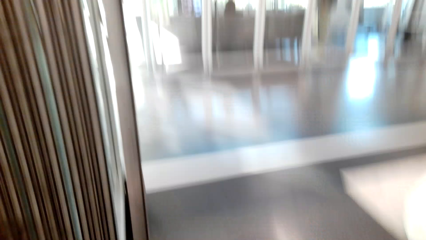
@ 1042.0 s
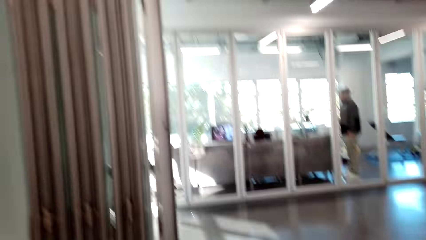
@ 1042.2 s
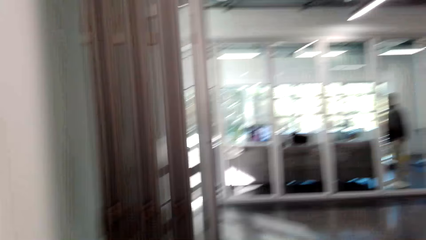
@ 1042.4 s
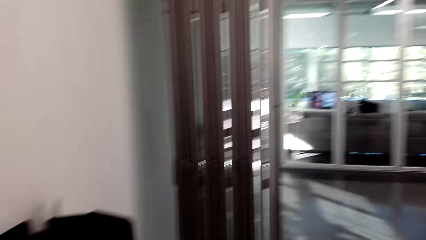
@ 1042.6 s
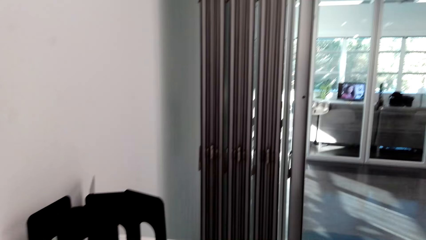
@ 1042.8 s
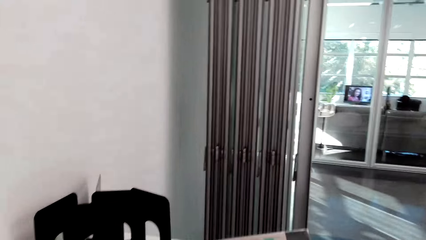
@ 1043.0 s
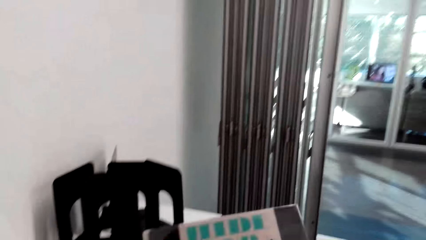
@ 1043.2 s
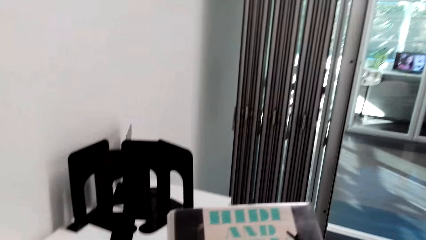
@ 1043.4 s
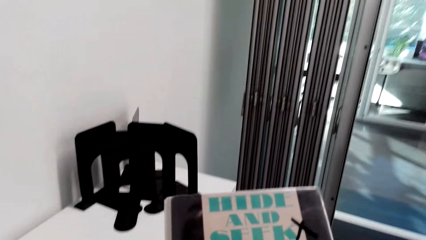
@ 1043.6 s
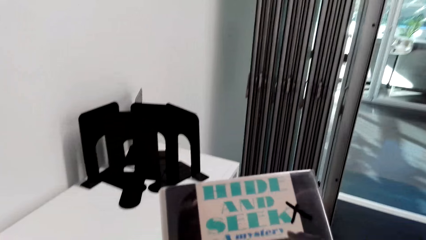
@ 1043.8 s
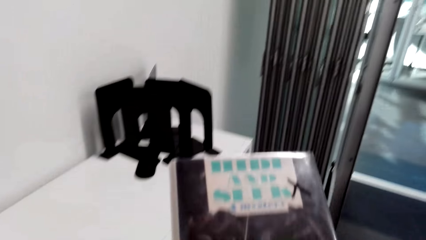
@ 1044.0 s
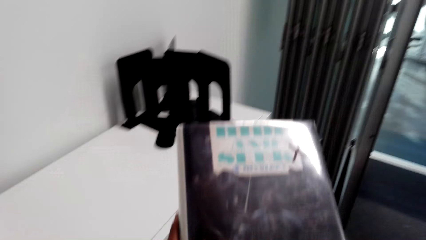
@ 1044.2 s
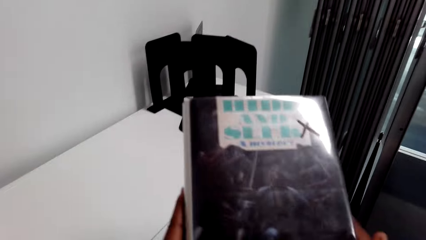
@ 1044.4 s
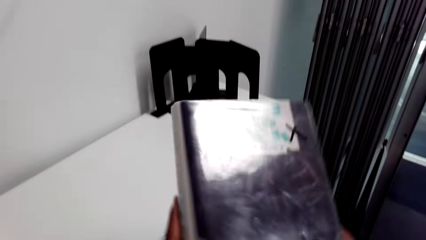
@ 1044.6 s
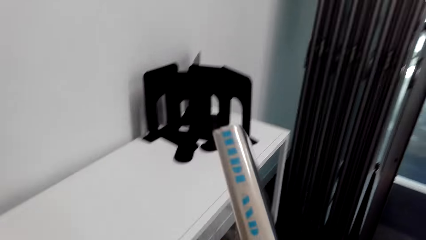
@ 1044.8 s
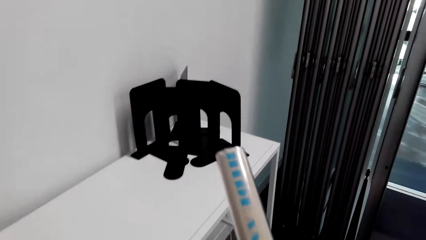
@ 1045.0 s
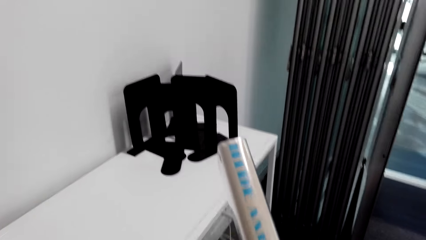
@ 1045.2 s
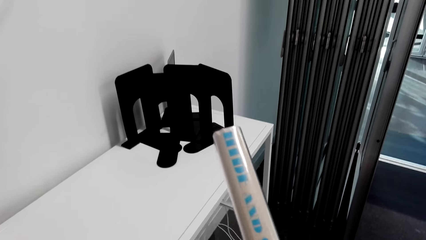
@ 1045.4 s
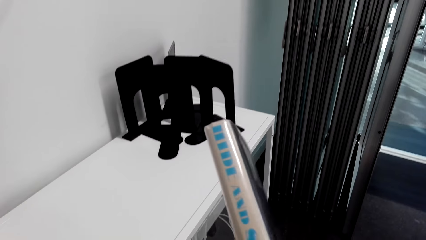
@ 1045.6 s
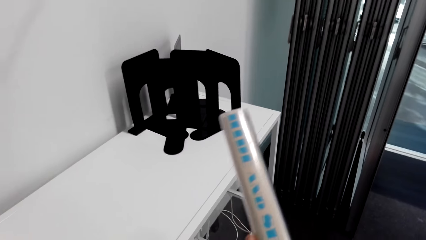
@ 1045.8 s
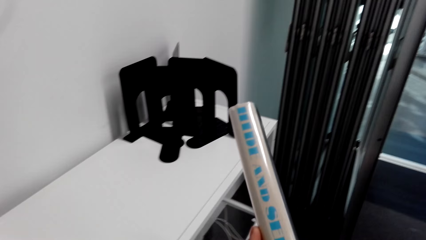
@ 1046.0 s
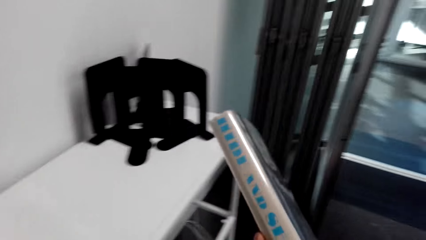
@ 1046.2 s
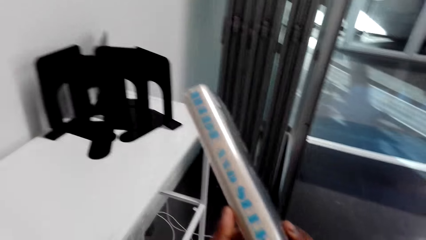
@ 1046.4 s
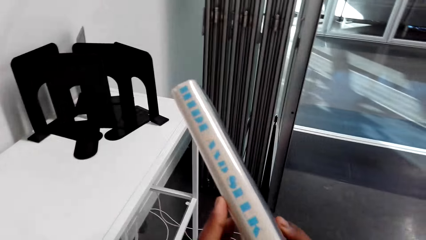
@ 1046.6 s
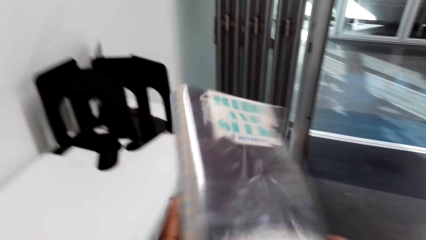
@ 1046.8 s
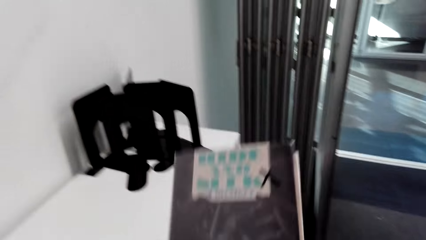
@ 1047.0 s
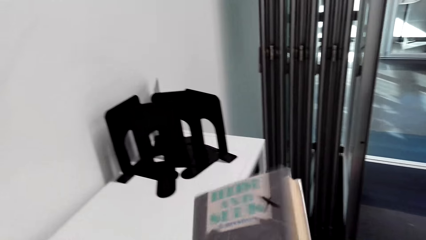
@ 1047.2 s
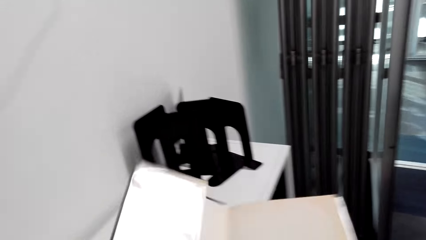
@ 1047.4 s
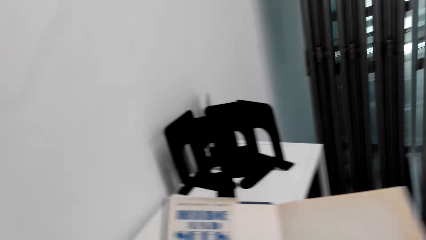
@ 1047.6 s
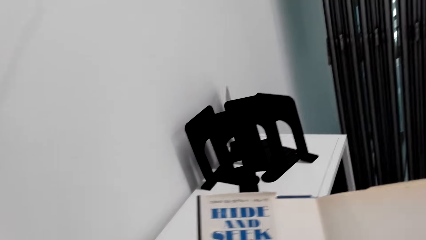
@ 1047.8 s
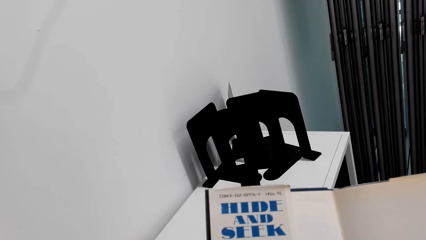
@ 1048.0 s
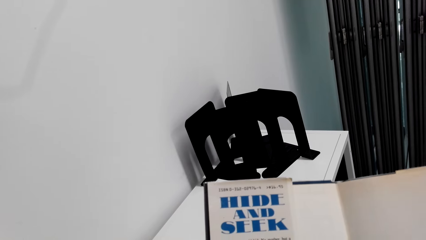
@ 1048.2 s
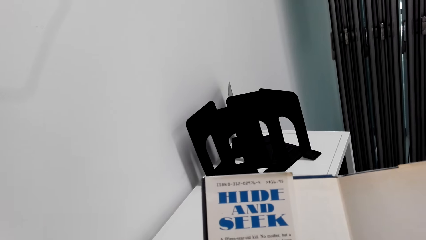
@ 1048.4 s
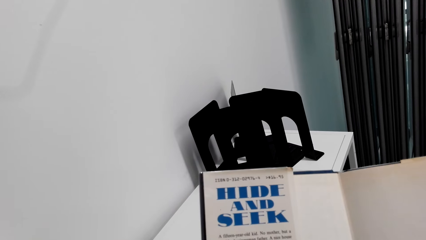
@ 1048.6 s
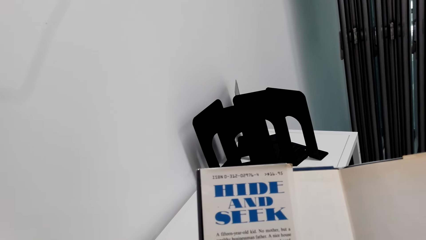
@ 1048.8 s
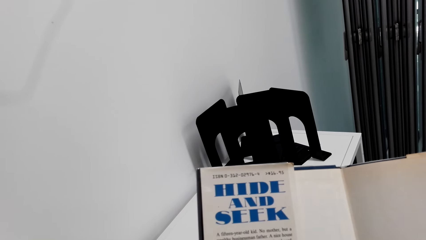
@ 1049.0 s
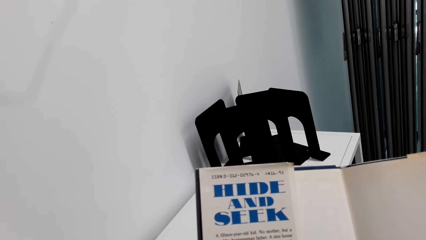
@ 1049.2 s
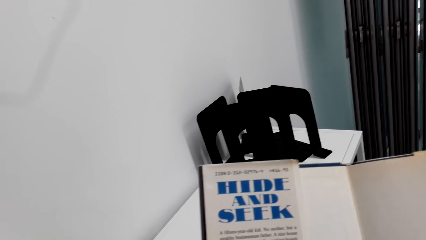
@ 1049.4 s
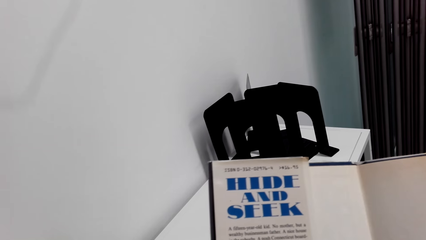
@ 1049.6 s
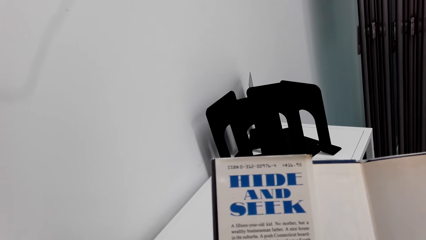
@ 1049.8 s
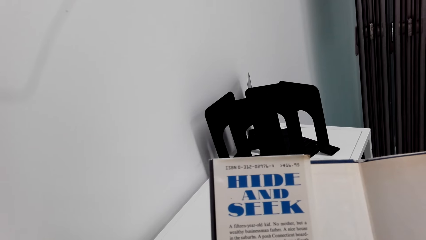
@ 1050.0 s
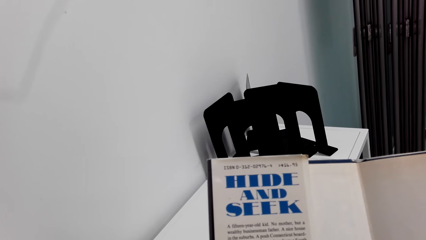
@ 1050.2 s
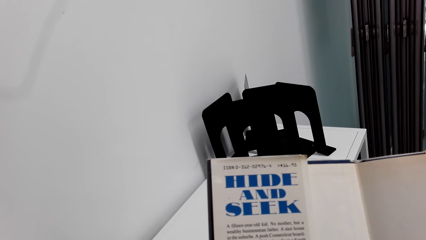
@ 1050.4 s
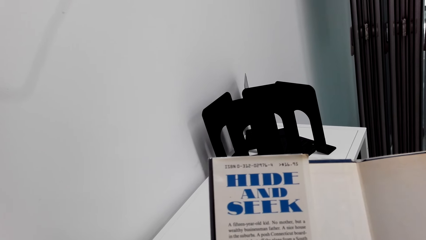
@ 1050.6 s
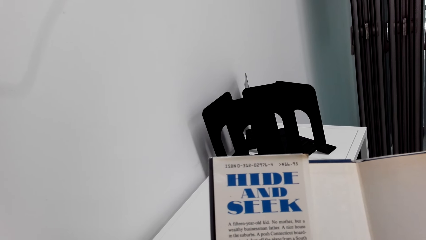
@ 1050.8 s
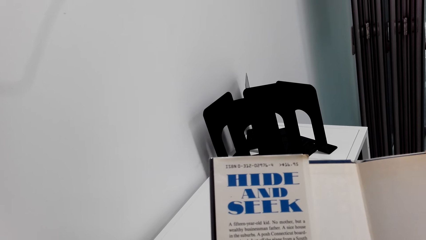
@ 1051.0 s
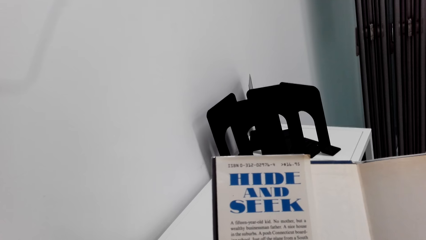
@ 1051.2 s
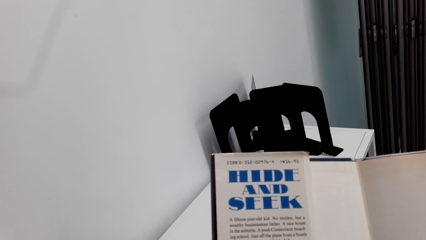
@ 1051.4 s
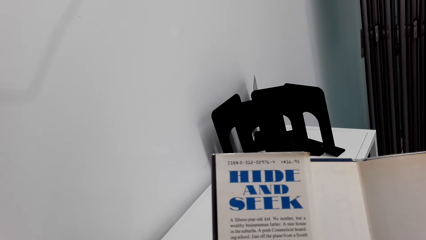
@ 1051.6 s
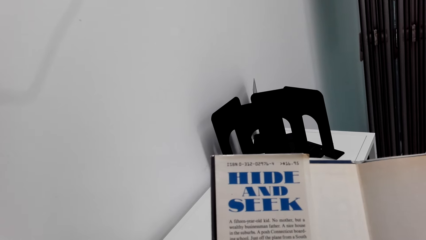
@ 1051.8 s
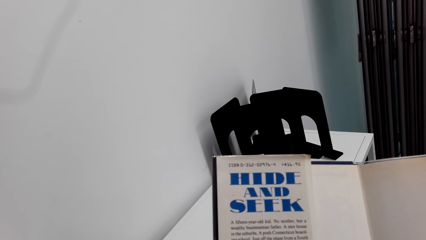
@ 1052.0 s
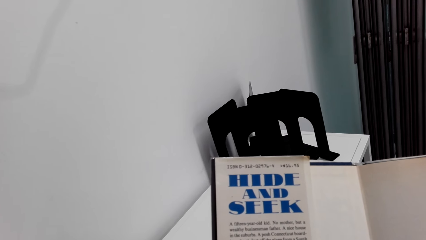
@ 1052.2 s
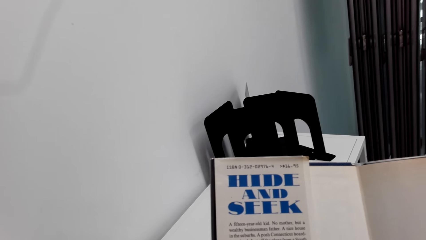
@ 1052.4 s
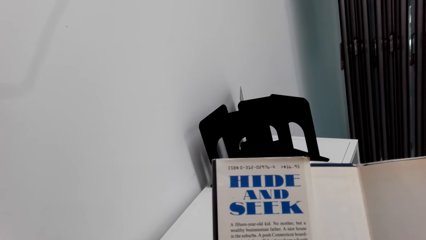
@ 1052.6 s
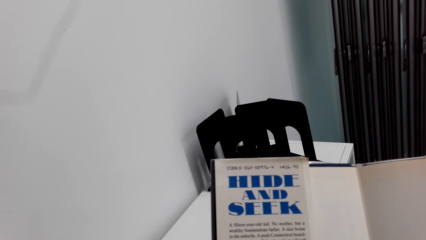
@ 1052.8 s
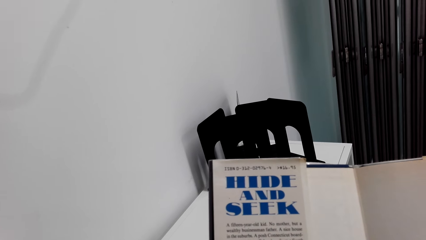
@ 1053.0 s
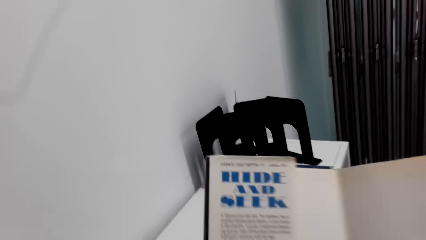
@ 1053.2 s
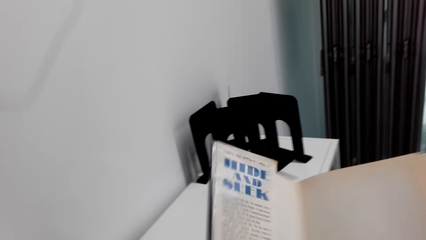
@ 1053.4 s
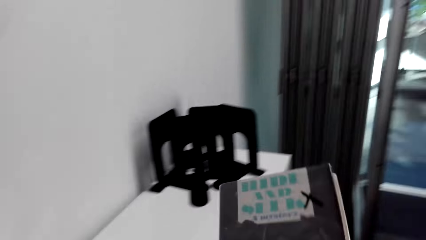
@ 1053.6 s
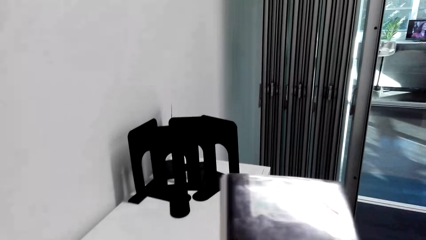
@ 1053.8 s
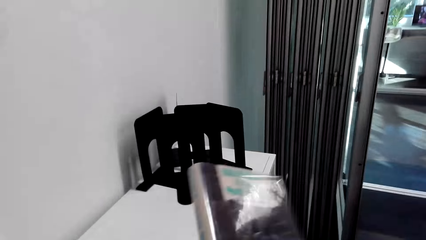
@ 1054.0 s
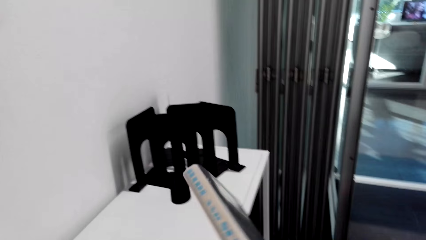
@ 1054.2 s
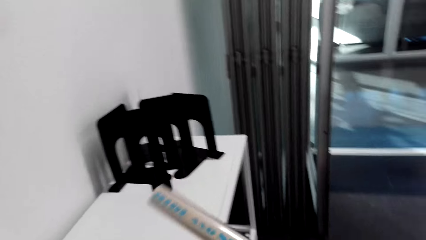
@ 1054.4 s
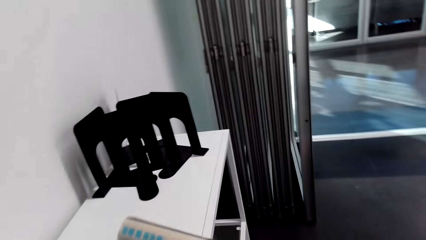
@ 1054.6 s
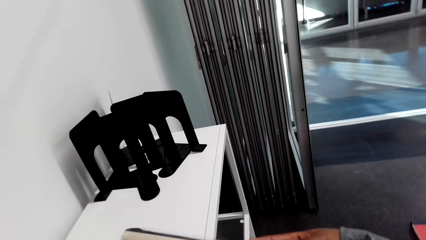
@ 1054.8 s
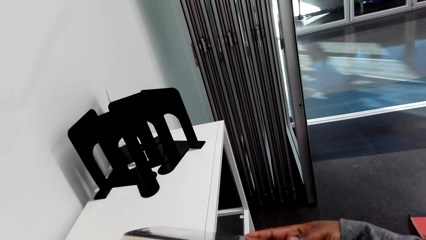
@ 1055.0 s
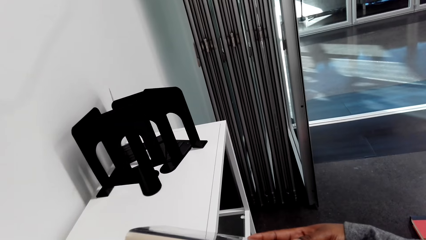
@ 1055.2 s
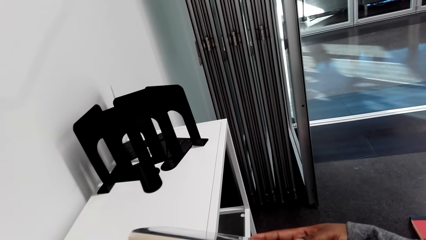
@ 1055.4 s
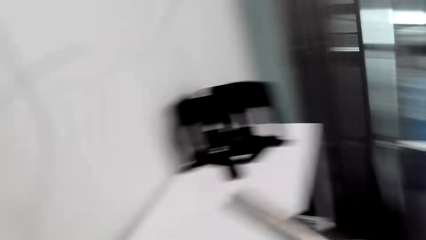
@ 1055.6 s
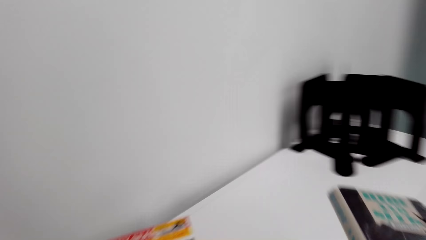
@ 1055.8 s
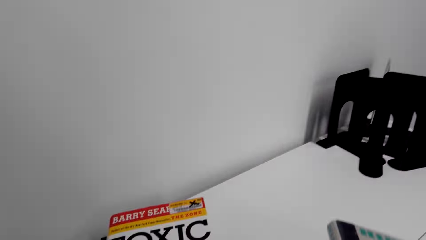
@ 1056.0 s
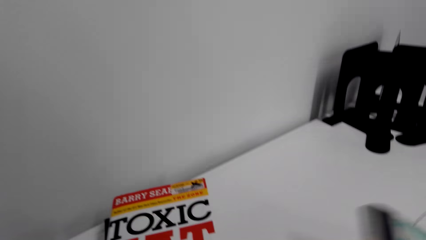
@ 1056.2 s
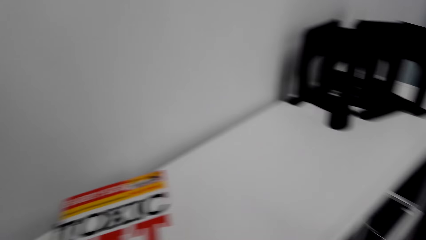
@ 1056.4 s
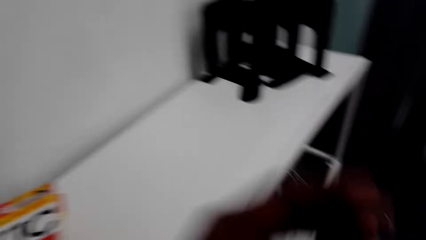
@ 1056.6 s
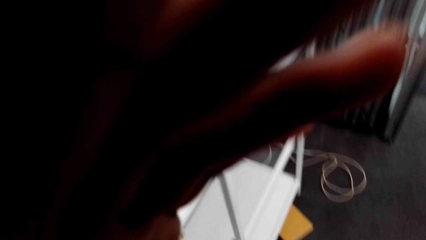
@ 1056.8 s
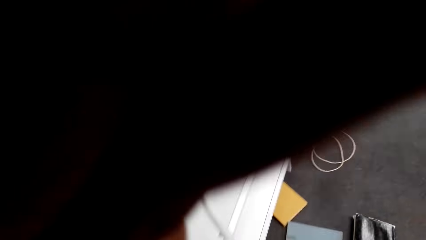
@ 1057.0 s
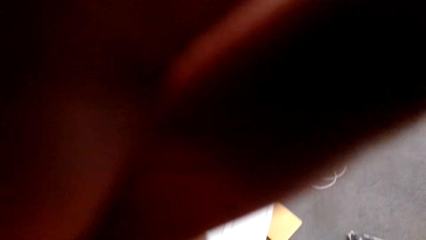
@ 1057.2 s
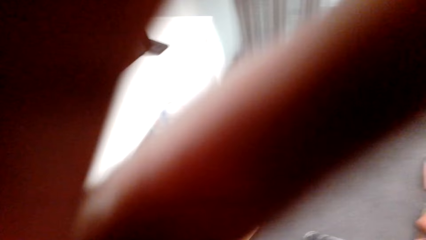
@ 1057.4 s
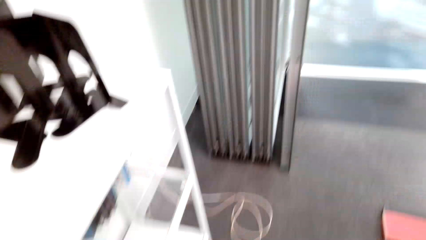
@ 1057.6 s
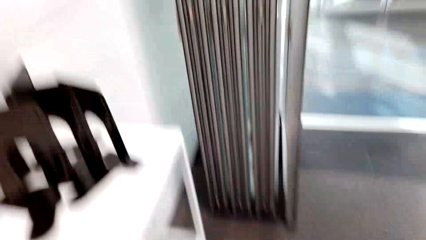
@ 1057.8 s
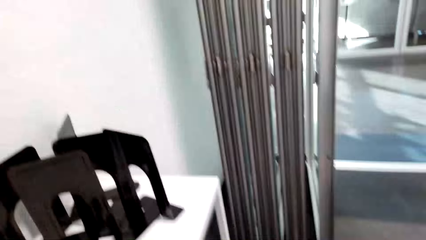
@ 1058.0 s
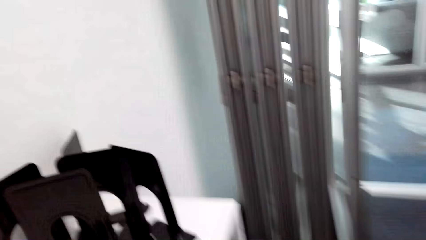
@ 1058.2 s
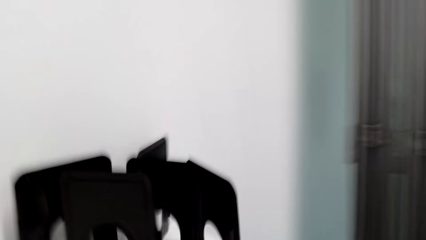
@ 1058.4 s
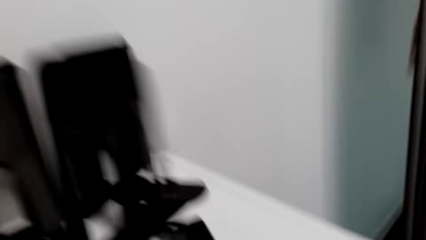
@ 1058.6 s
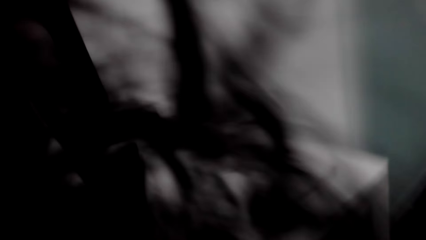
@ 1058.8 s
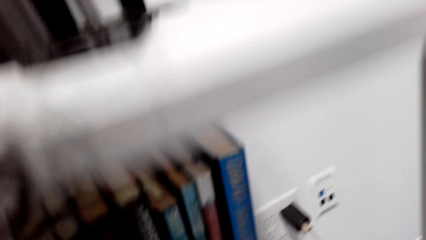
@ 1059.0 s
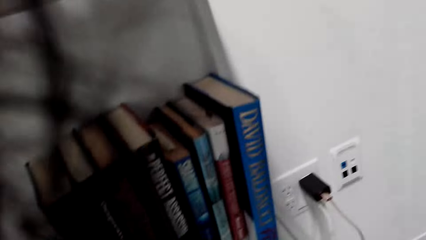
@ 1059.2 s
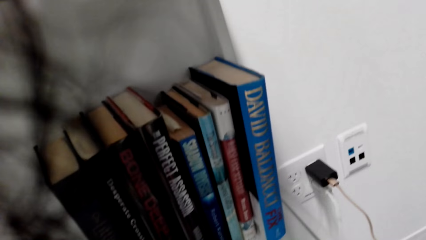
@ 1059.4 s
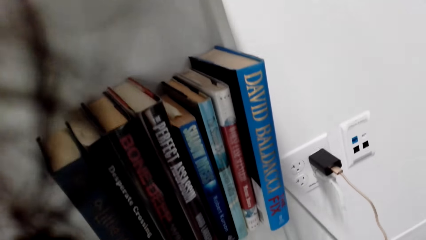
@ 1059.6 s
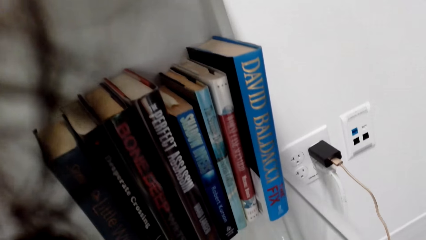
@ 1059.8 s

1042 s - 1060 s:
The camera wearer looks on a cover page of a novel. They hold the book with both hands. They turn the book with the right hand. They read on the novel. They turn the novel. They open the book with the left hand and read the book in the hands. They close the novel. They cover the book with both hands. They turn the novel. They read on the novel cover page. They hold the book with both hands. They look around. They raise a hand. They adjust the camera. They move the left hand. They lower the hand. They look around.
